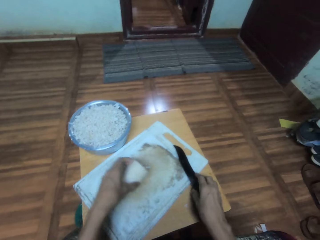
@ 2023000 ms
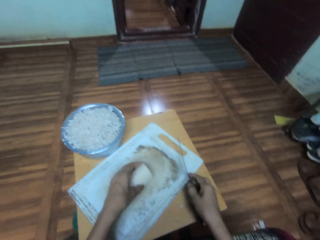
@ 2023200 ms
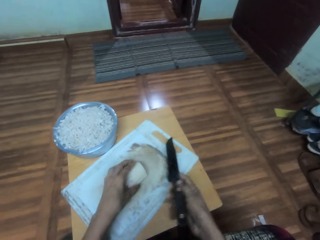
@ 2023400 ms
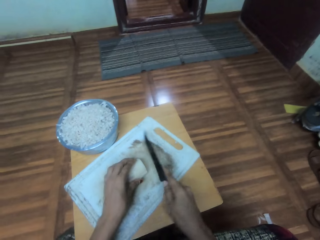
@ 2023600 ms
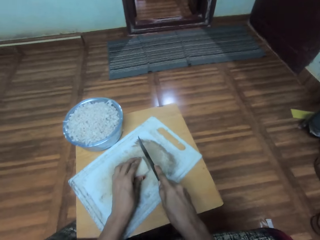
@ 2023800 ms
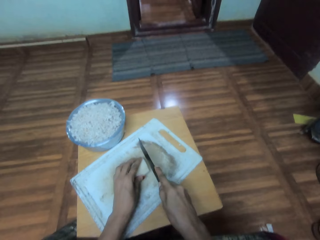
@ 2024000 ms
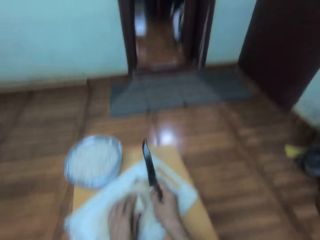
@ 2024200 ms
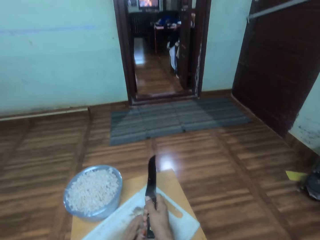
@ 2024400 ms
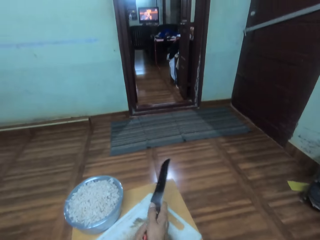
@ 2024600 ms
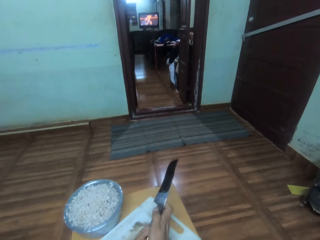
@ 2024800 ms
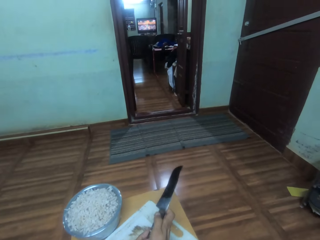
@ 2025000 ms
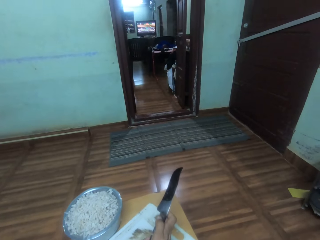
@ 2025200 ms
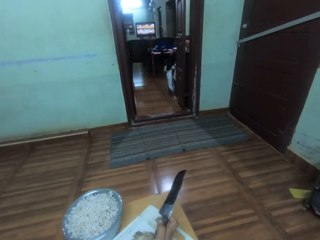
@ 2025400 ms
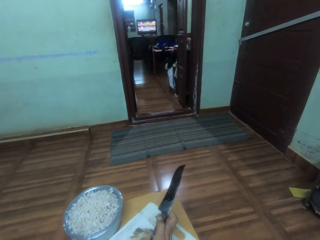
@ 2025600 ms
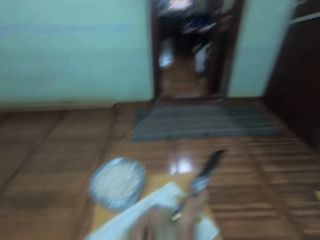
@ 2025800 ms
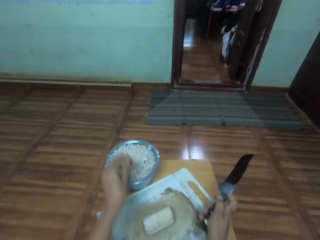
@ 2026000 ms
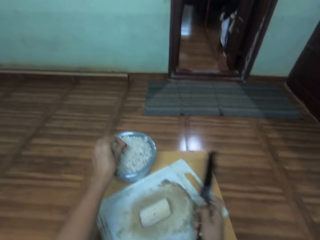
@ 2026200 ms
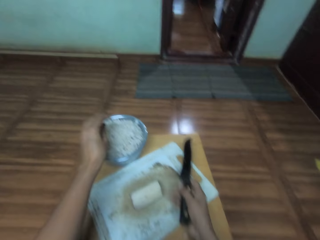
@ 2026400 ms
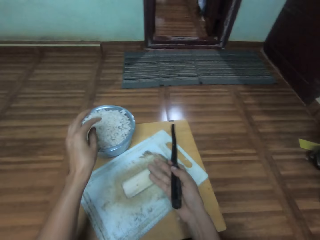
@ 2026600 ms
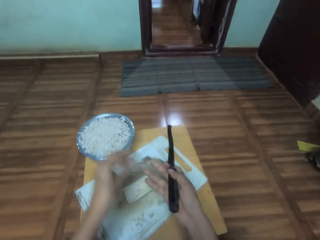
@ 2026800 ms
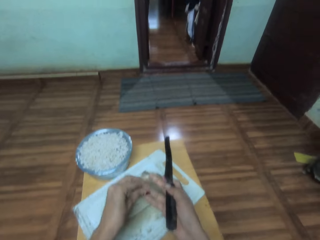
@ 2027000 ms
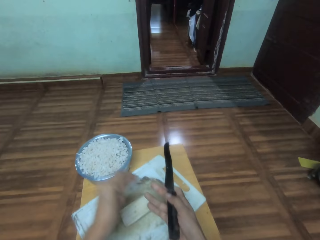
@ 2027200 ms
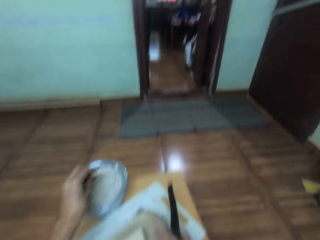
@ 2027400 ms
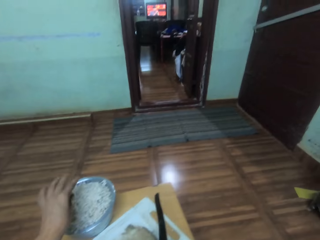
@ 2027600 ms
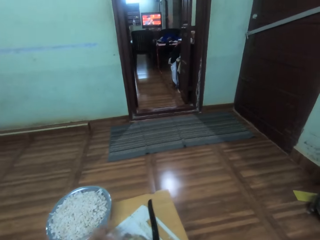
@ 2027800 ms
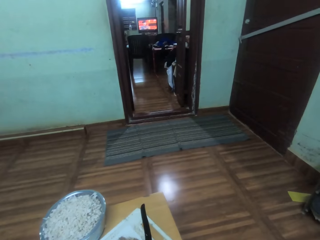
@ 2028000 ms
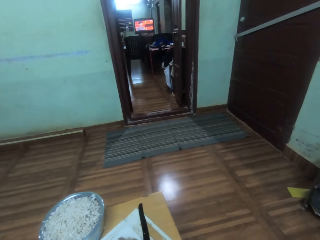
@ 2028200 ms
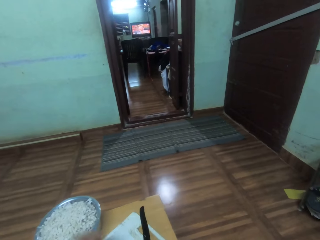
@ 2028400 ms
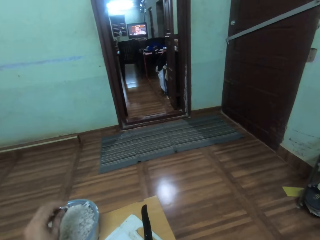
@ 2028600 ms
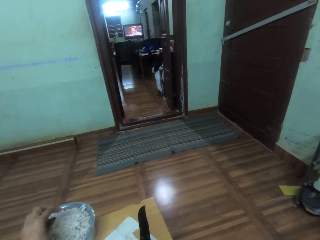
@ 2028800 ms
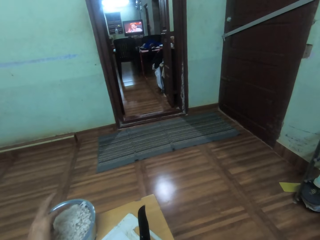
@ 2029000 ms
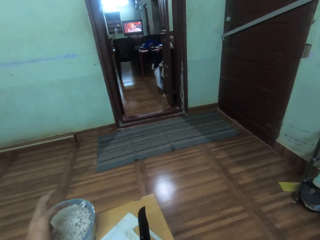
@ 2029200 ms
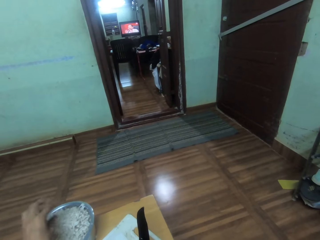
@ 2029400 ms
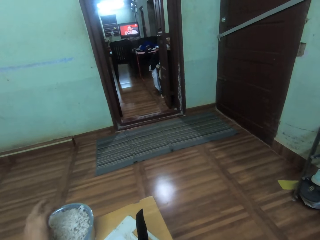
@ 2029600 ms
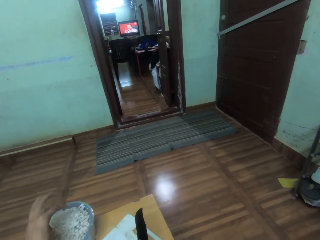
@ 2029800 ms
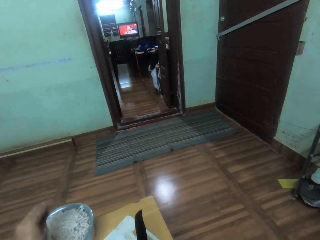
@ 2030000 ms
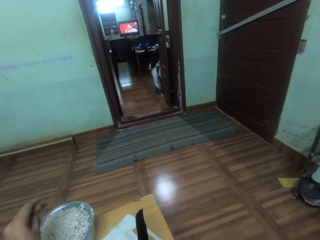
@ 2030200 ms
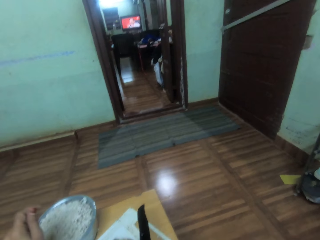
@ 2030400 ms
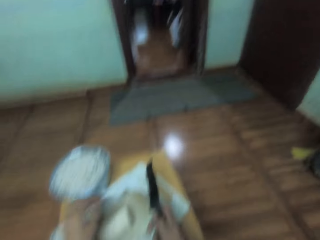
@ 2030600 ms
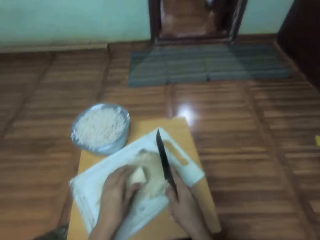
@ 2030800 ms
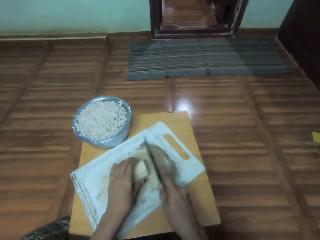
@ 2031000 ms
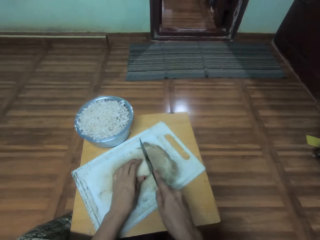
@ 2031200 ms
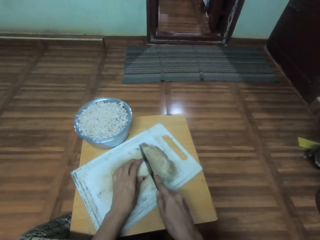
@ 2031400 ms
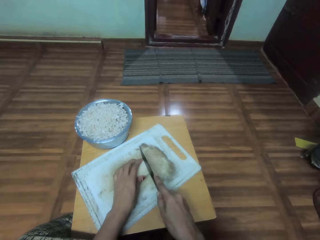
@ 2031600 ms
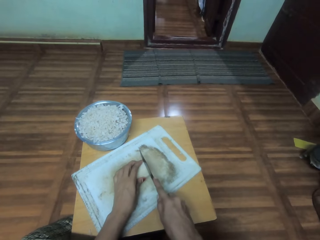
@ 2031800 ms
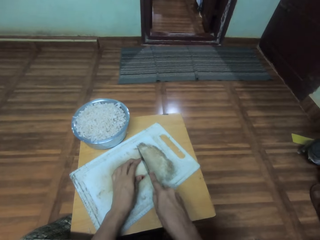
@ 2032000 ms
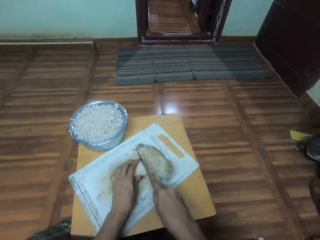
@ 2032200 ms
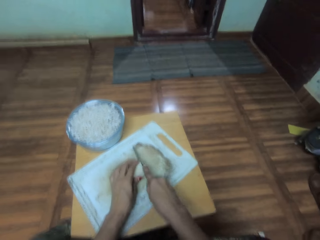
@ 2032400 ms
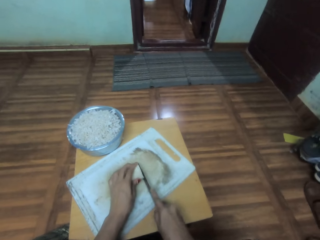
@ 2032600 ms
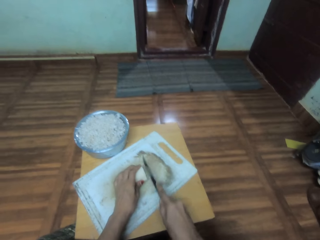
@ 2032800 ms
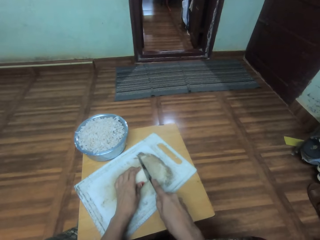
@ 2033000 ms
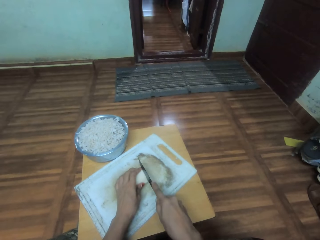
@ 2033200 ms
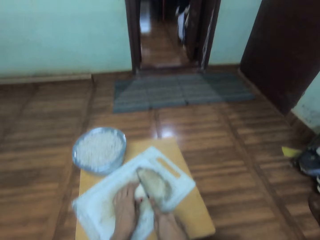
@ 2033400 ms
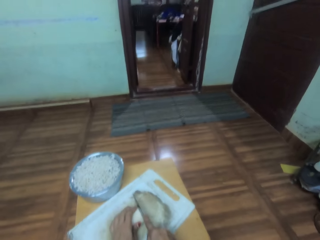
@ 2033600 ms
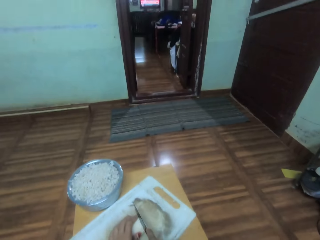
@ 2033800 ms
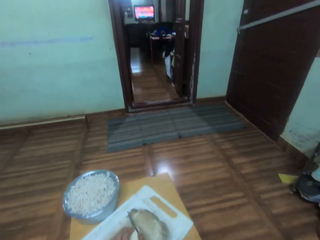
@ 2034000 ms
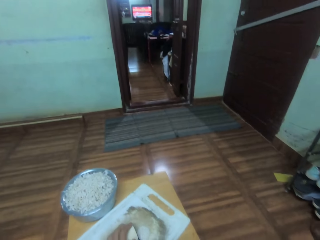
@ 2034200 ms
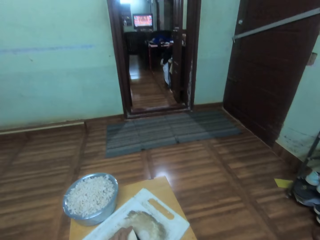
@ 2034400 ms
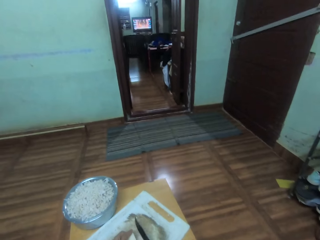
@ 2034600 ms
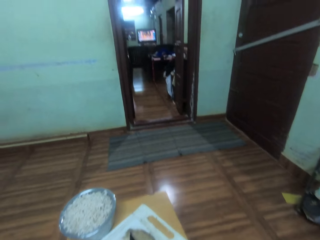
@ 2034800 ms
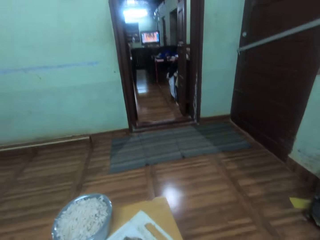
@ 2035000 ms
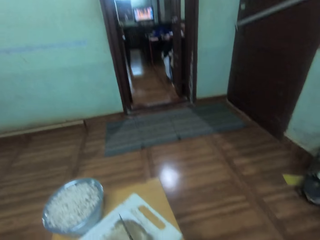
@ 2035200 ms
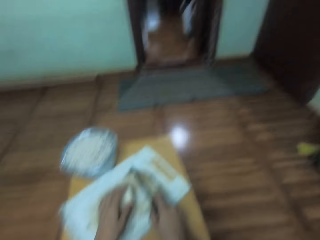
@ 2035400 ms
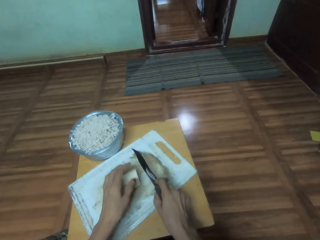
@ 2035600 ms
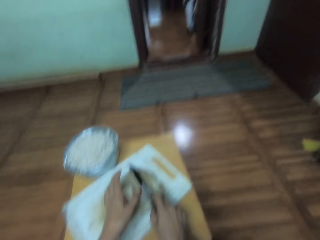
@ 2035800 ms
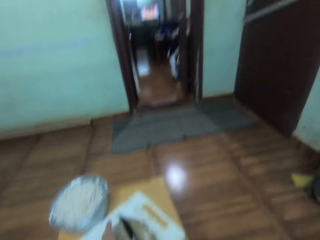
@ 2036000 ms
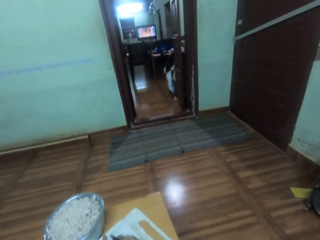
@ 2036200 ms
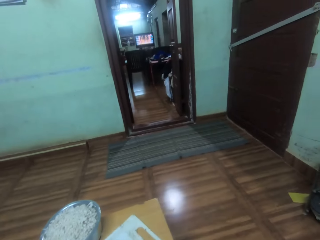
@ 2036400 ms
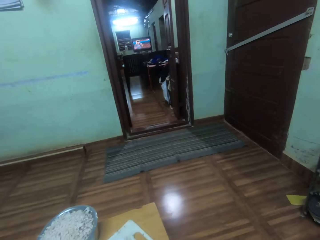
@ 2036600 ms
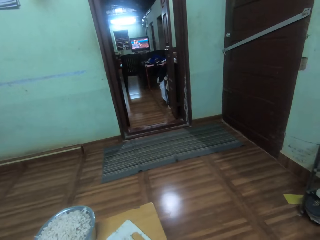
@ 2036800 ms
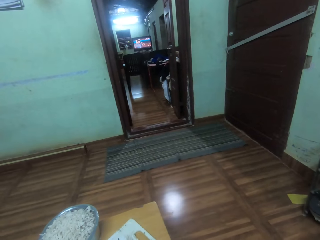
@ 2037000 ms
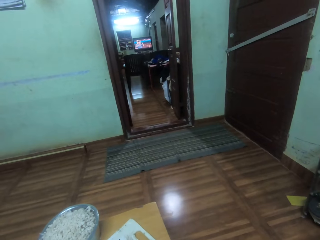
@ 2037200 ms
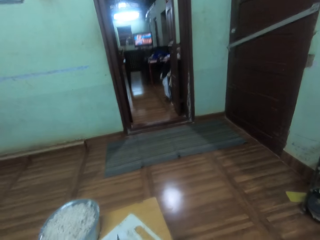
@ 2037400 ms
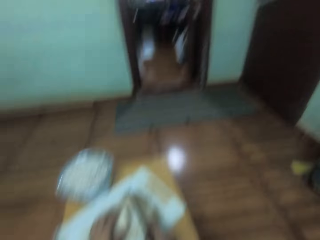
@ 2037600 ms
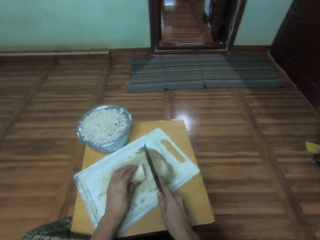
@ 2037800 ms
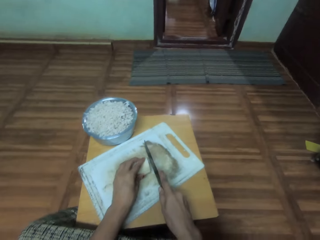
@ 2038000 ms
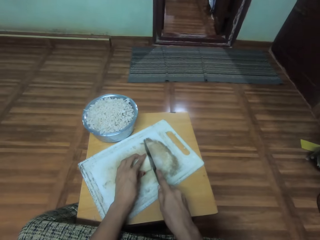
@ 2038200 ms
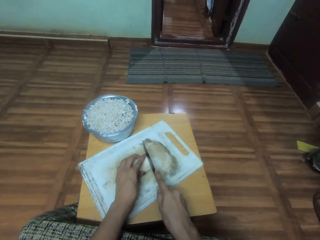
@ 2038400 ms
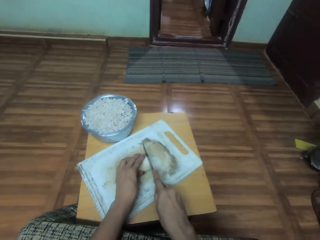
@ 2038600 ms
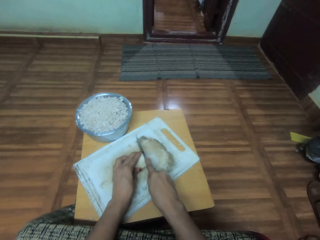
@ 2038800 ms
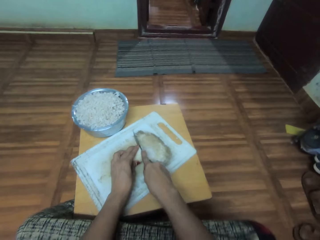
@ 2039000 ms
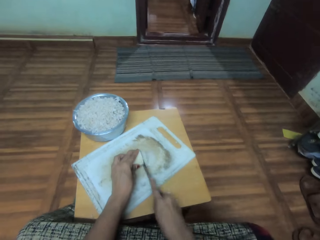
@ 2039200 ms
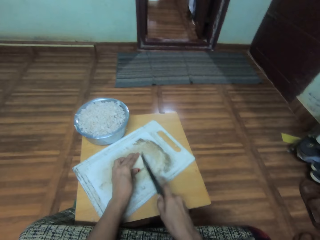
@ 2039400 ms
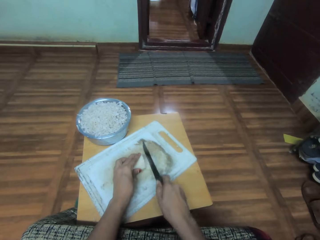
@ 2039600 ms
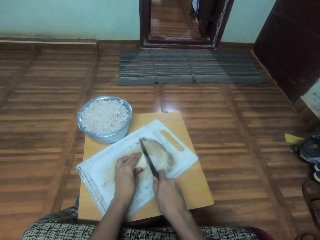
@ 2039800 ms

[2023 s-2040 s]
The camera wearer picks up the banana flower. They pick up the knife. They place the banana flower pieces in the cooking pot. They hold the banana flower. They chop the banana flower or bamboo with the knife. They remove the banana flower piece on the knife. They look at the door in front. They chop the banana flower with the knife.
